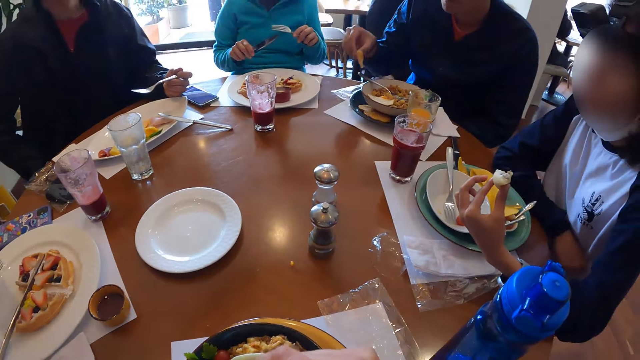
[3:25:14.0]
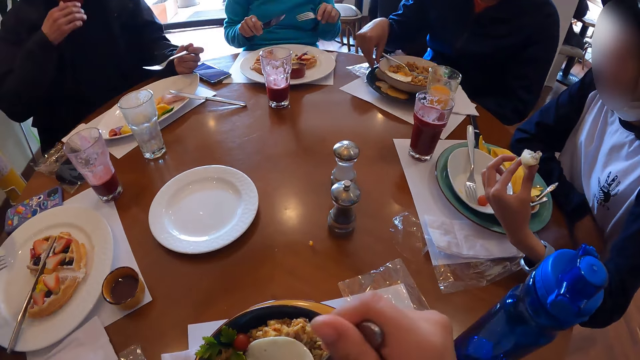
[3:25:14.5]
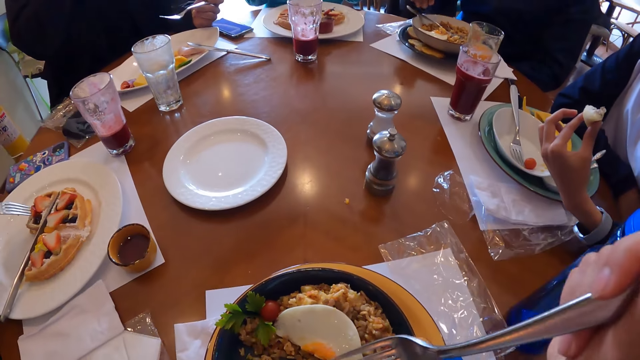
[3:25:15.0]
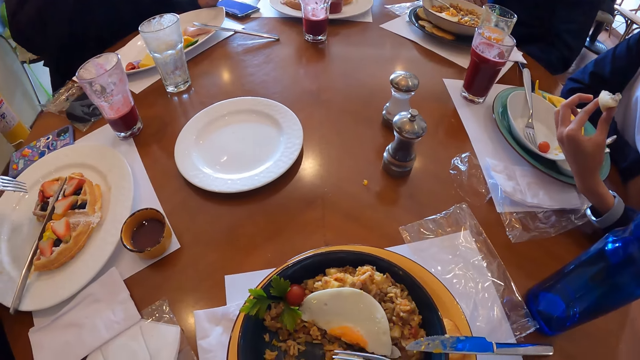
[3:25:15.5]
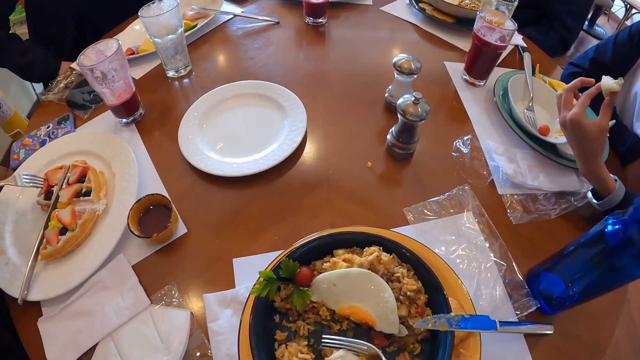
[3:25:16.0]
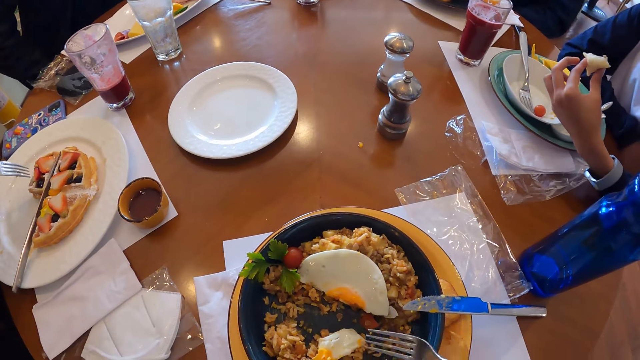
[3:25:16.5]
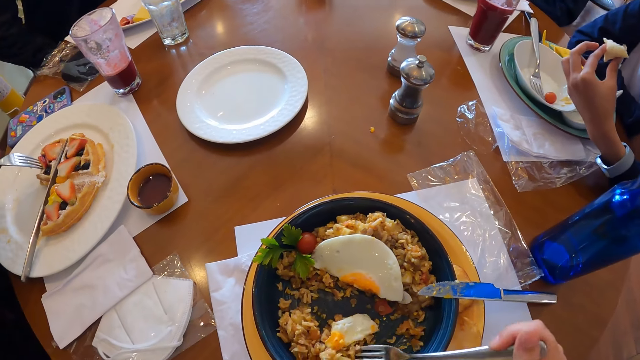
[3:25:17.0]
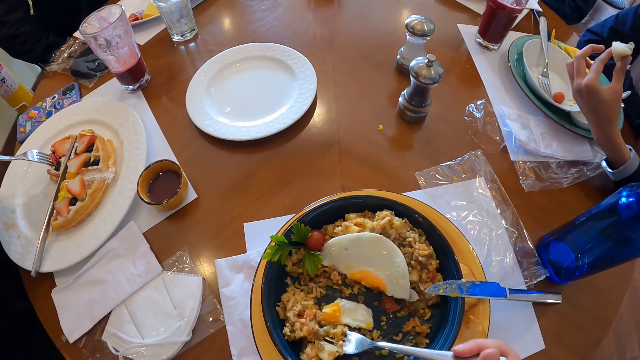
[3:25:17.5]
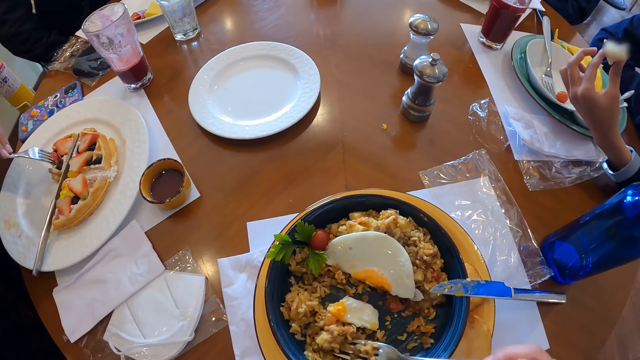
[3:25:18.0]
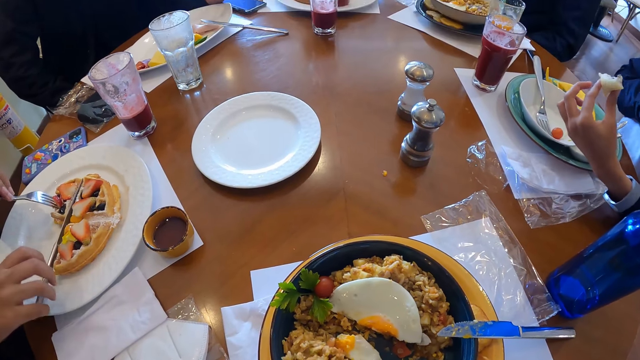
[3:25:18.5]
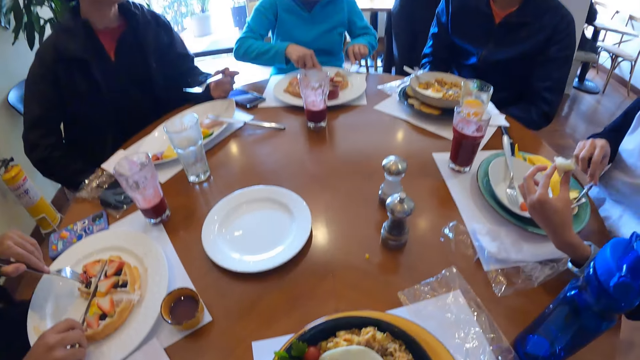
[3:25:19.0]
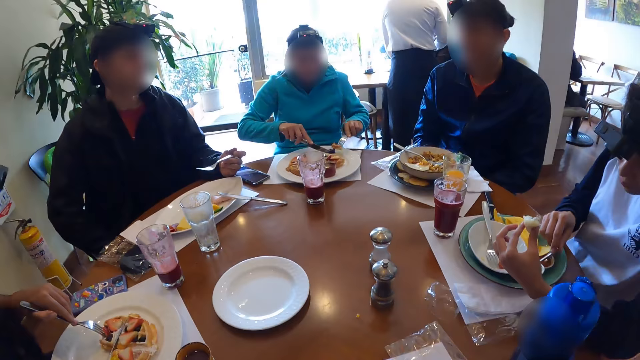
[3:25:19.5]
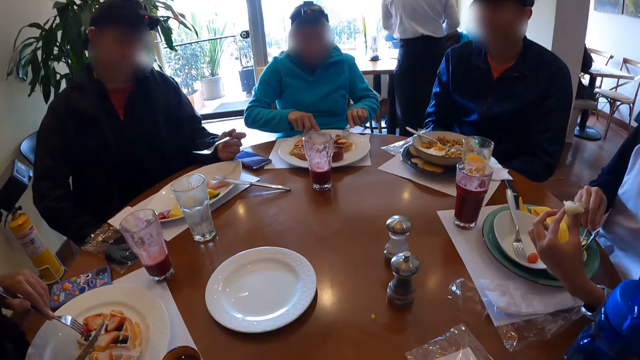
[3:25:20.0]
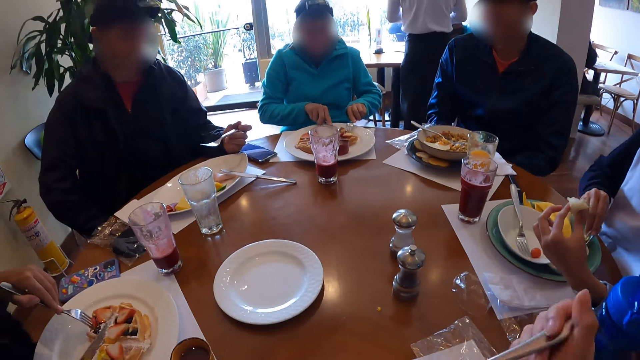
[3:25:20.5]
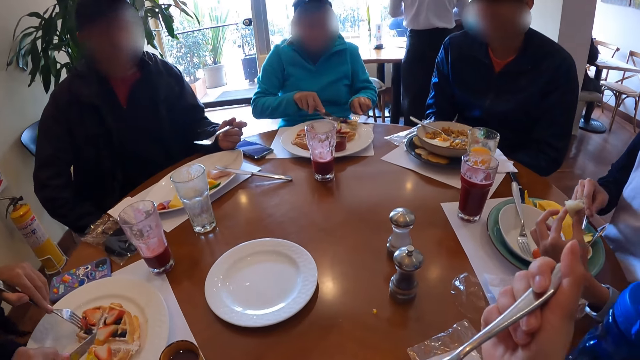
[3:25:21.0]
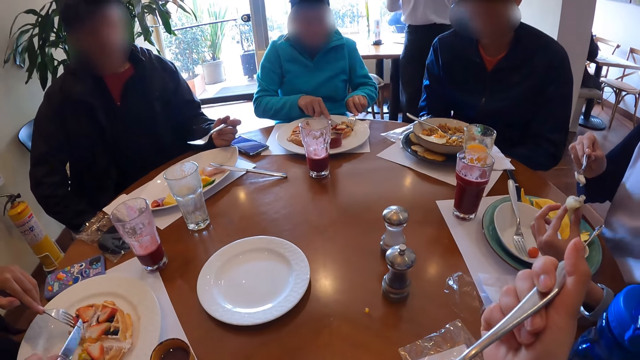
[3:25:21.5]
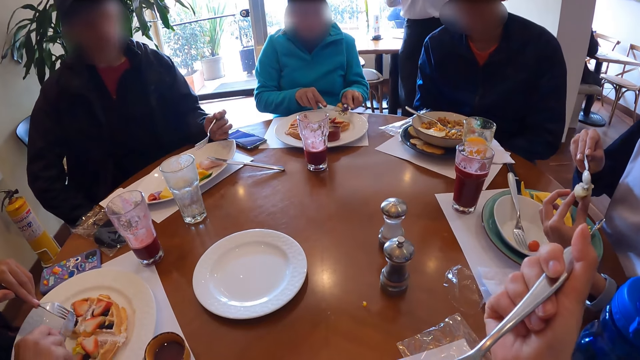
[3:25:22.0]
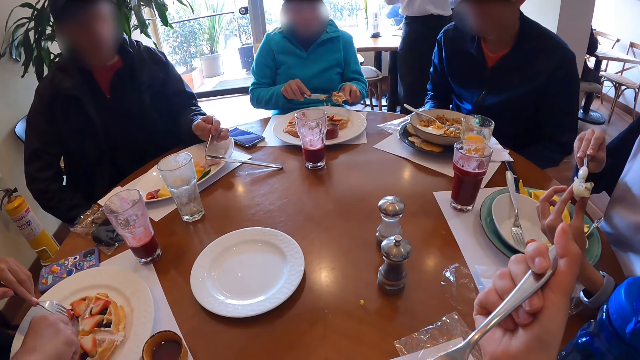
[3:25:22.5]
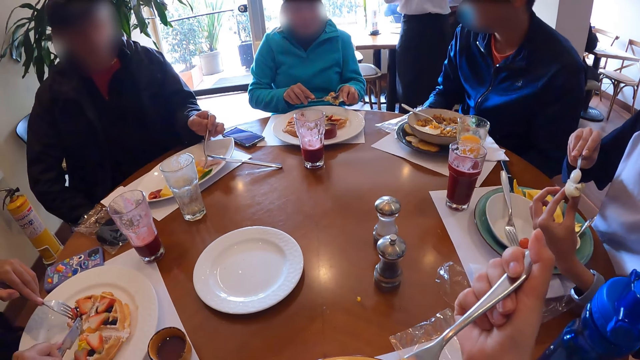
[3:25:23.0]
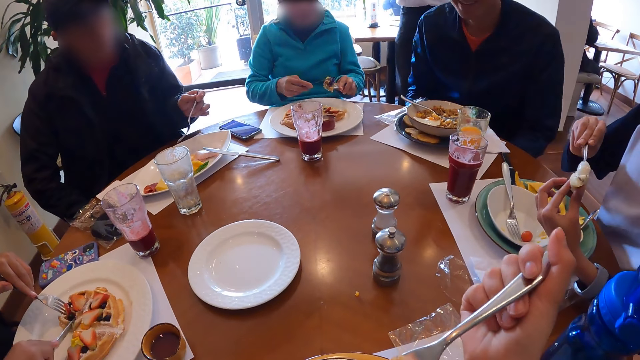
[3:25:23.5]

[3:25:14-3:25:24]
A man drops the flat bread on the plate on the table with his right hand. The camera wearer adjusts the fork spoon. A woman holds the waffles in the plate with the fork in her right hand. The camera wearer takes food from the plate with the fork in his right hand. He looks around on the table. Another man takes sauce from the container on the table with the spoon in his right hand. The woman picks a knife on the waffles with her right hand. Another woman takes Chinese fried rice from the plate on the table with the fork in her left hand. The other man applies the sauce on the snack in his left hand with the spoon in his right hand. The other woman rubs the knife in her right hand on the Chinese fried rice on the fork in her left hand. The first woman cuts the waffles in the plate with the knife in her right hand.

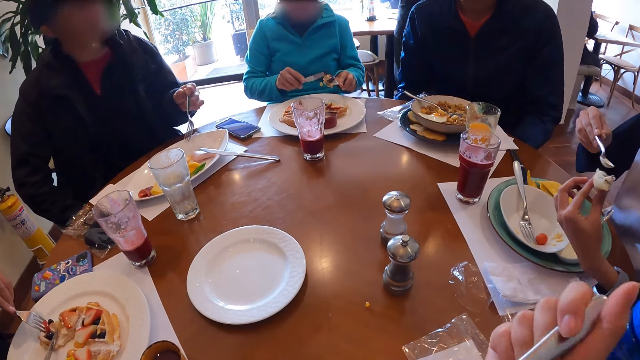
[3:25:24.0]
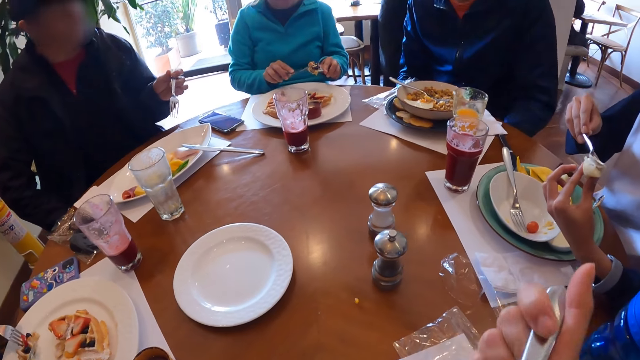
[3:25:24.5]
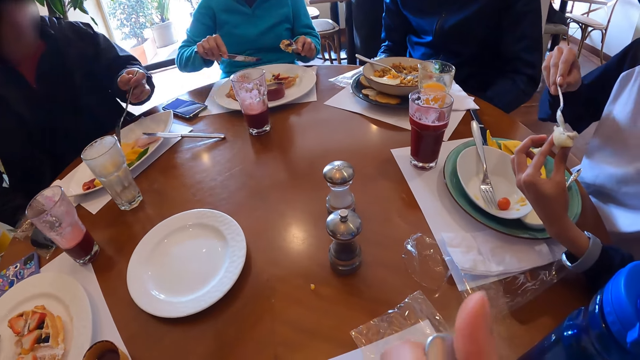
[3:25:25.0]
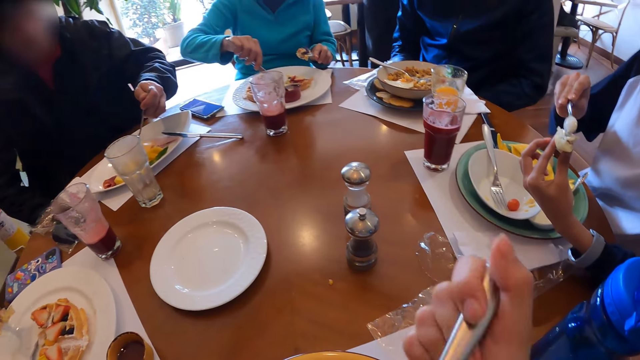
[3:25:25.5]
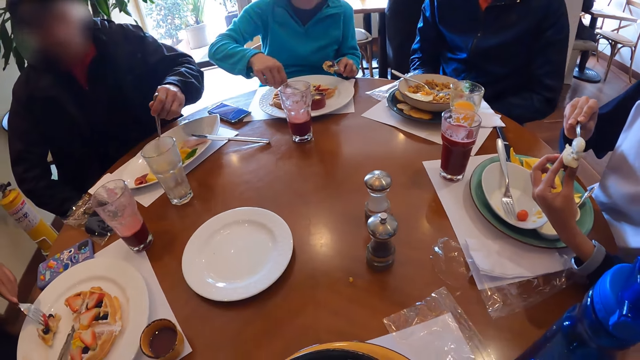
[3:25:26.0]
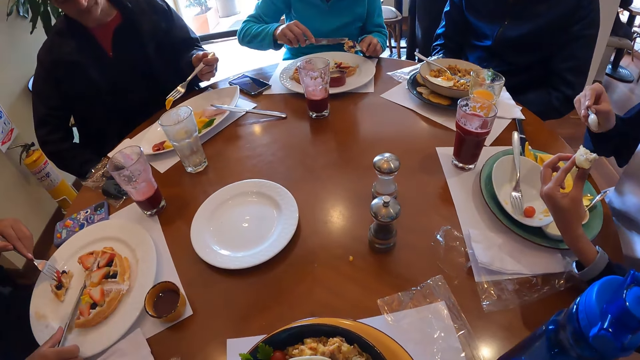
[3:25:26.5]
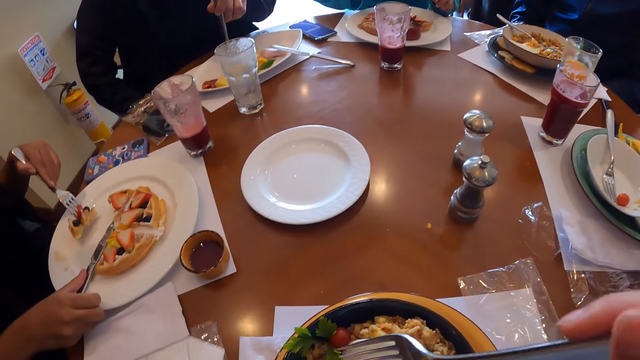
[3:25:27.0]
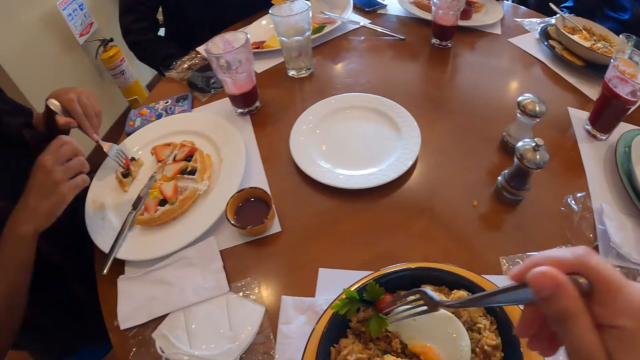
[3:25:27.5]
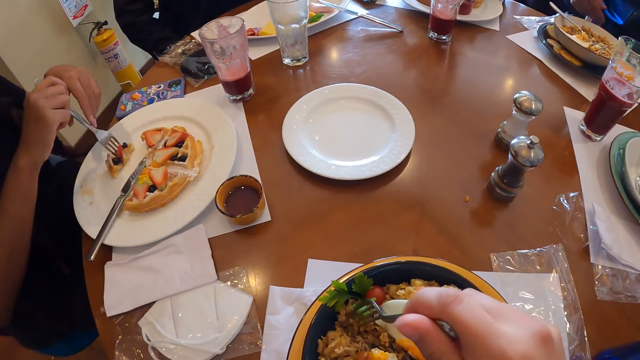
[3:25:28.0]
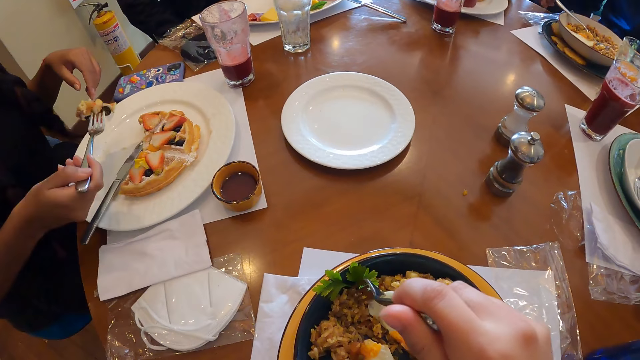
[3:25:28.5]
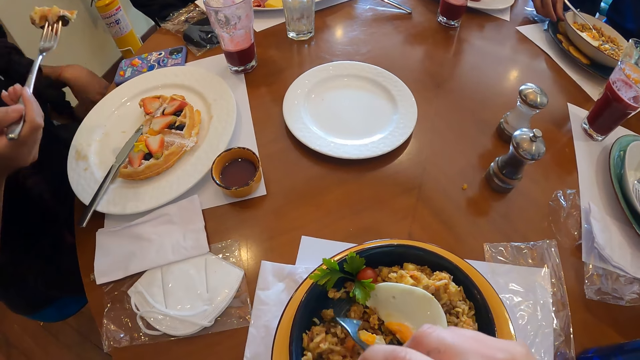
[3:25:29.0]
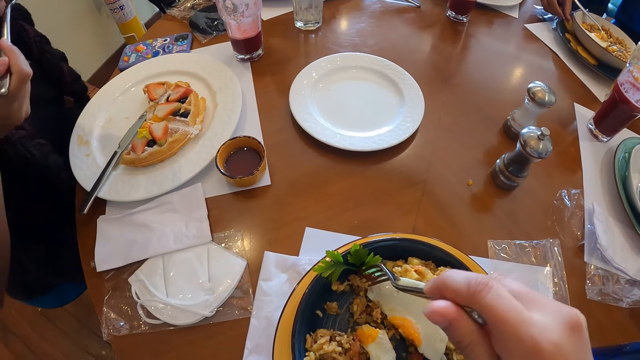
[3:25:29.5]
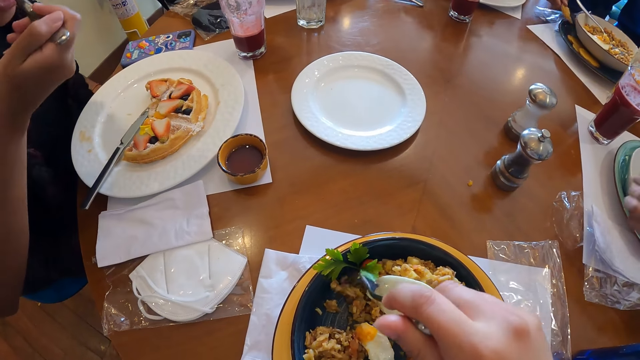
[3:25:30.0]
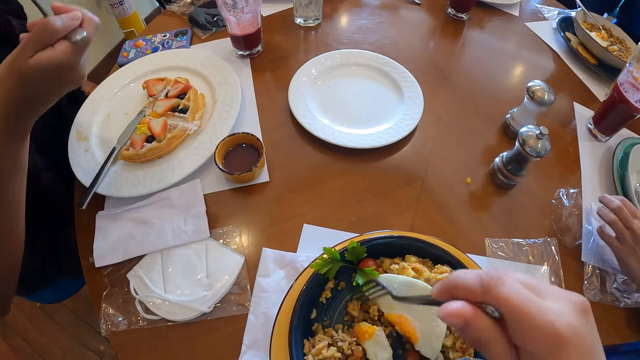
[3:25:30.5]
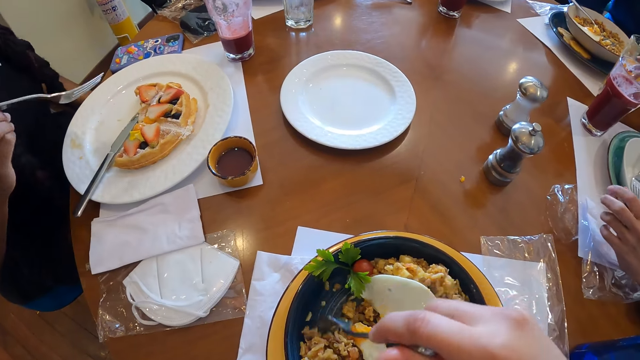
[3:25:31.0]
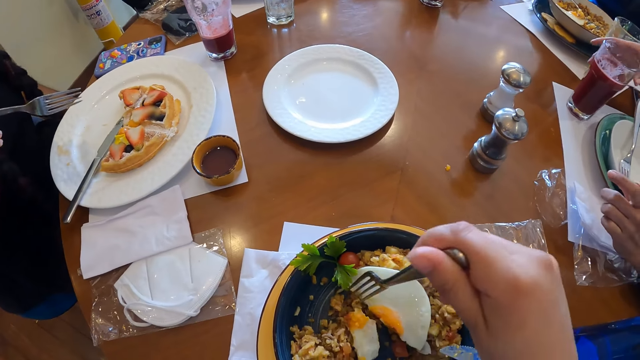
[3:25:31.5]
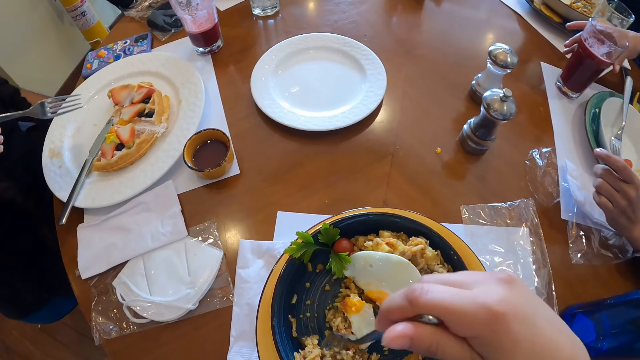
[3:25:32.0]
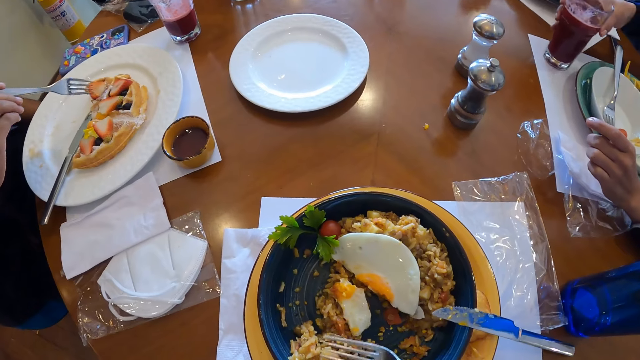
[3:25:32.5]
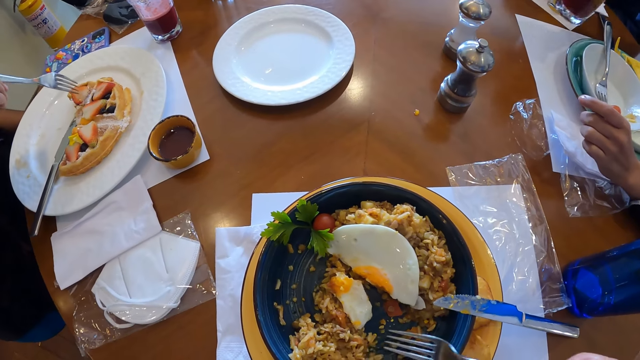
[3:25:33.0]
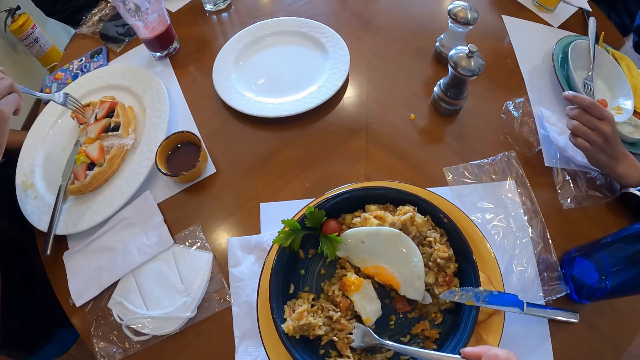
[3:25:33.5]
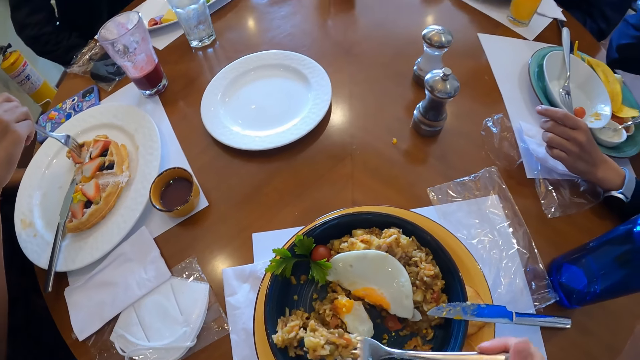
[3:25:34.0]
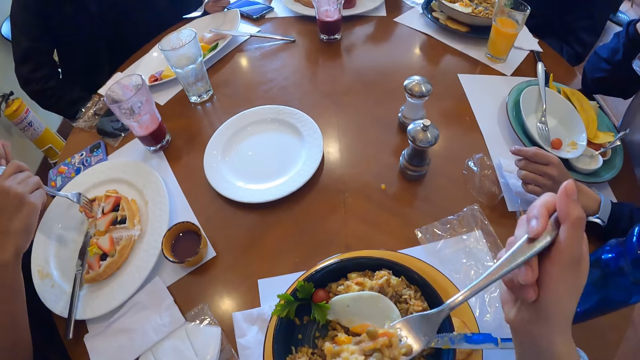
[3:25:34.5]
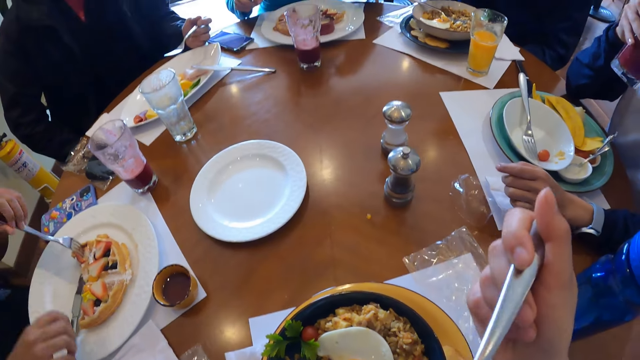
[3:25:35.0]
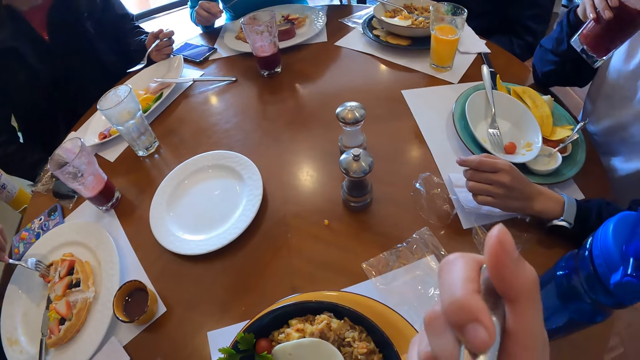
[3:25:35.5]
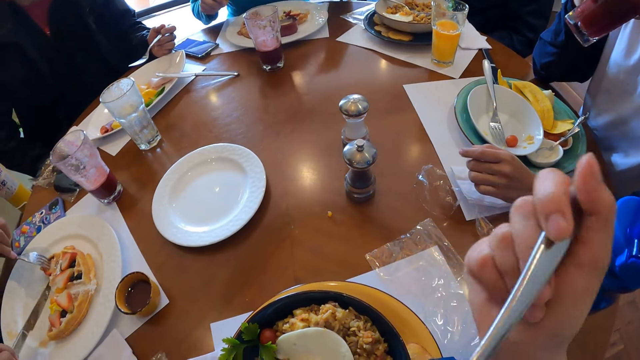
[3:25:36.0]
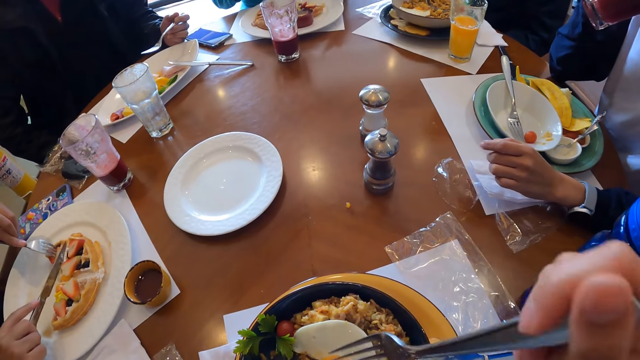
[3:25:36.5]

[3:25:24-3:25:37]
The camera wearer eats food using the fork spoon. A woman takes cheese sauce from the container of cheese sauce on the table with the knife in her right hand. A man takes fruit from the plate with the fork in his left hand. Another woman drops the knife in the plate with her right hand, passes the fork from her left hand to her right hand and picks the waffles from the plate with the fork in her right hand. The camera wearer takes food from the plate with the fork in his right hand. The other woman puts the waffles into her mouth with the fork in her right hand. Another man picks the flat bread from the table with his right hand. A third man picks a glass cup of juice from the table with his right hand. The other woman holds the waffles in the plate with the fork in her right hand. The camera wearer scoops food with the fork spoon. The other woman passes the fork from her right hand to her left hand. The third man drinks from the glass cup of juice in his right hand. The other woman picks the knife from the plate with her right hand. The camera wearer eats food using the fork spoon.
